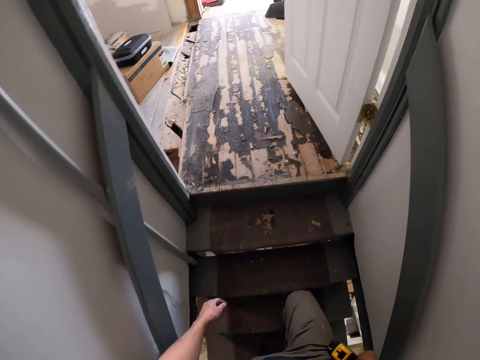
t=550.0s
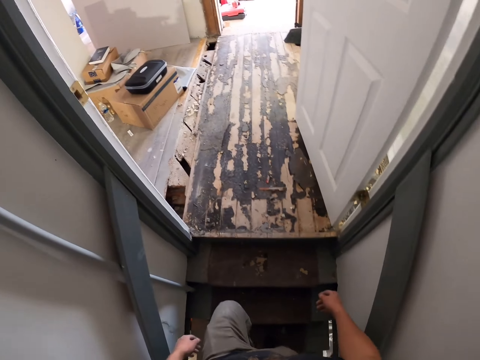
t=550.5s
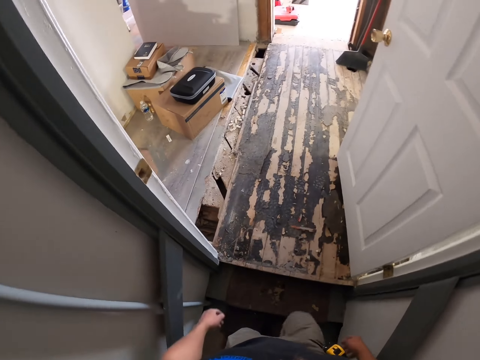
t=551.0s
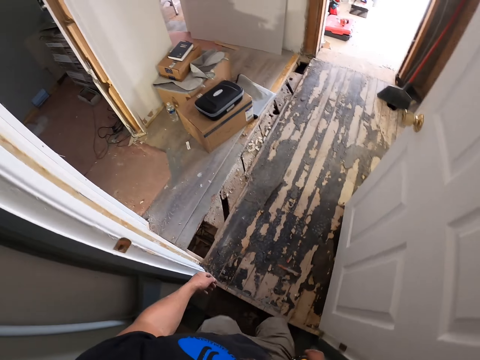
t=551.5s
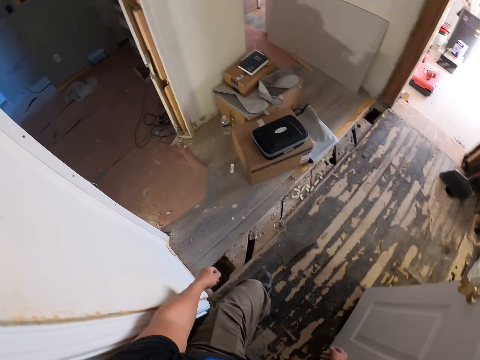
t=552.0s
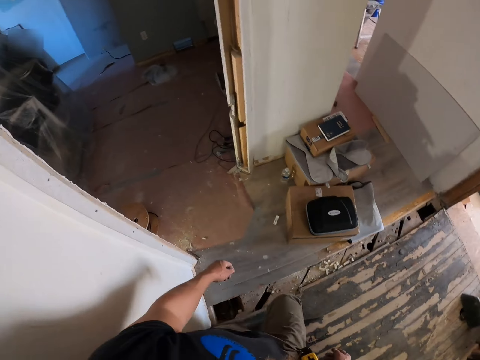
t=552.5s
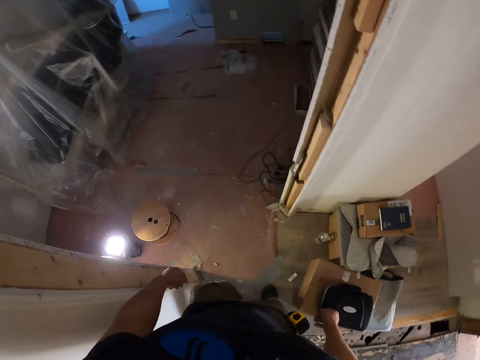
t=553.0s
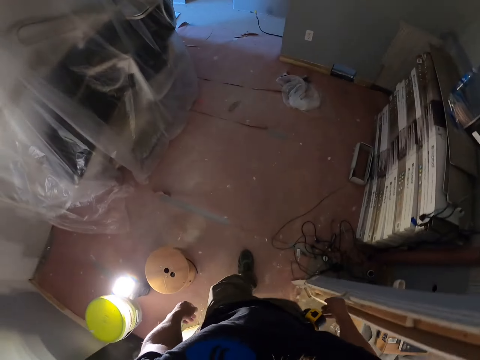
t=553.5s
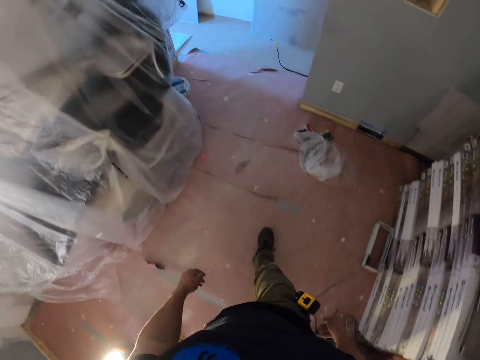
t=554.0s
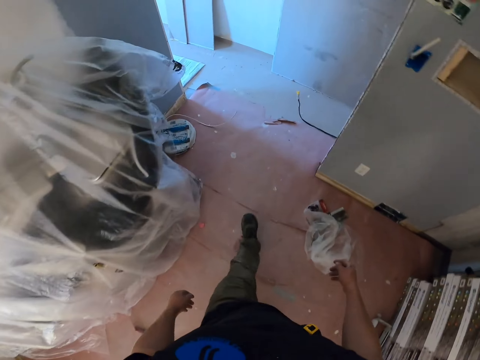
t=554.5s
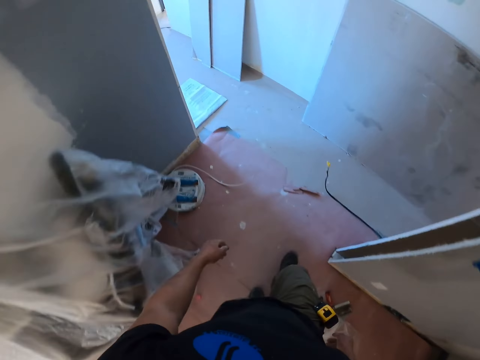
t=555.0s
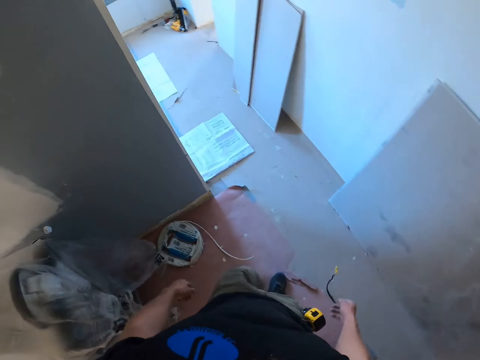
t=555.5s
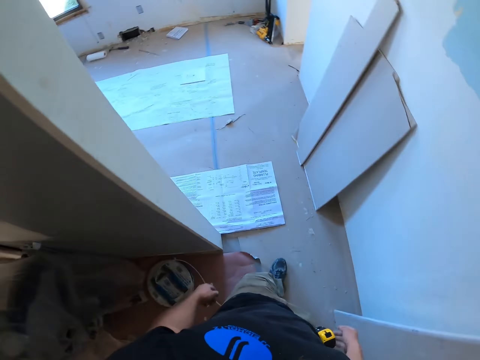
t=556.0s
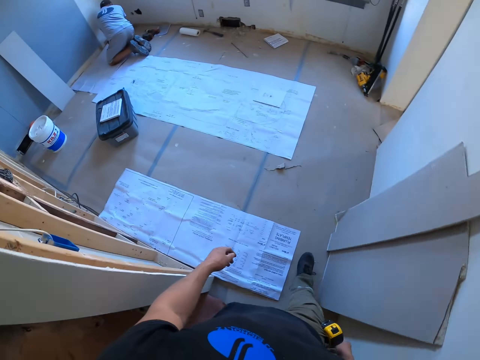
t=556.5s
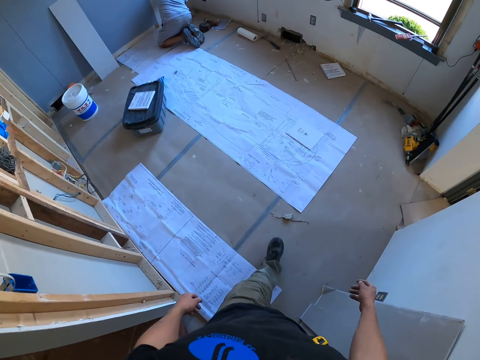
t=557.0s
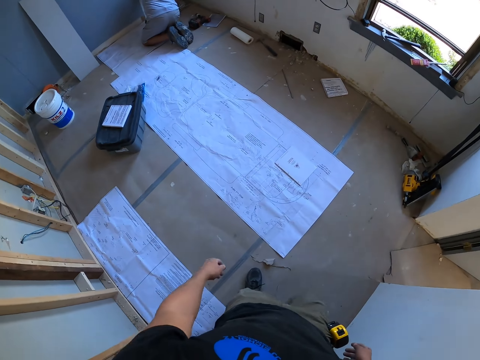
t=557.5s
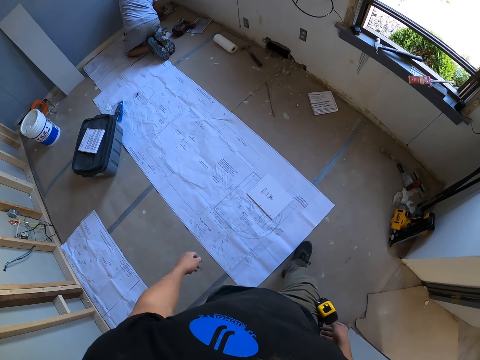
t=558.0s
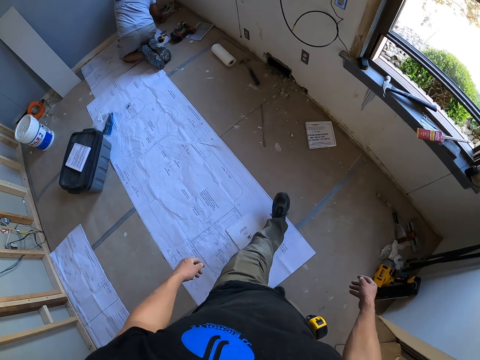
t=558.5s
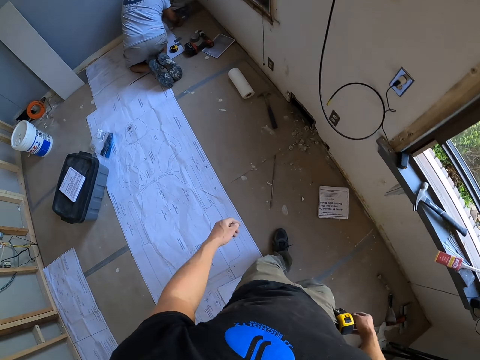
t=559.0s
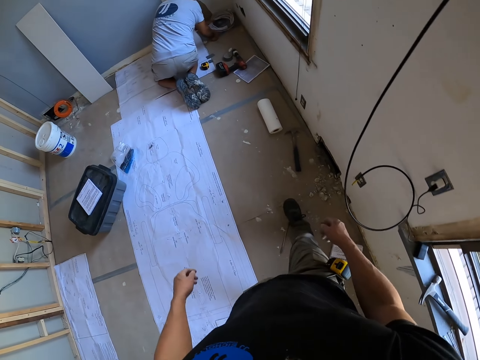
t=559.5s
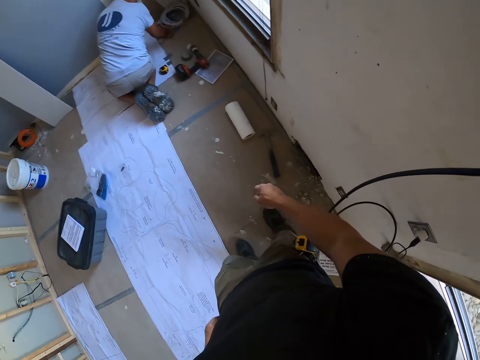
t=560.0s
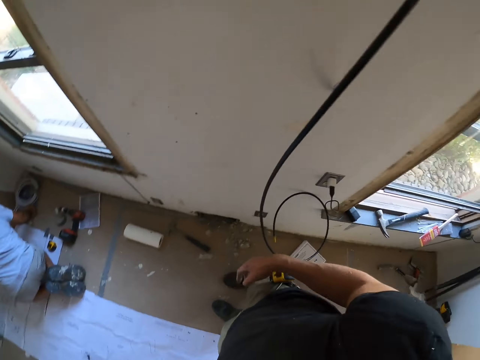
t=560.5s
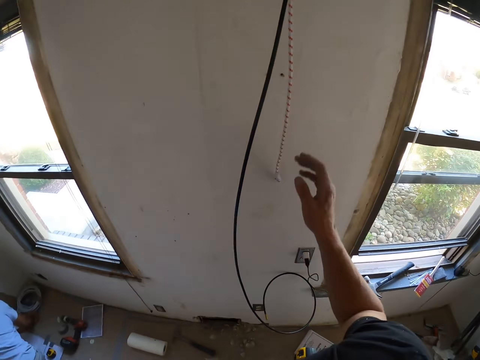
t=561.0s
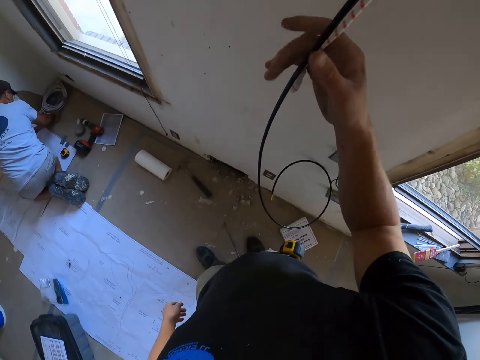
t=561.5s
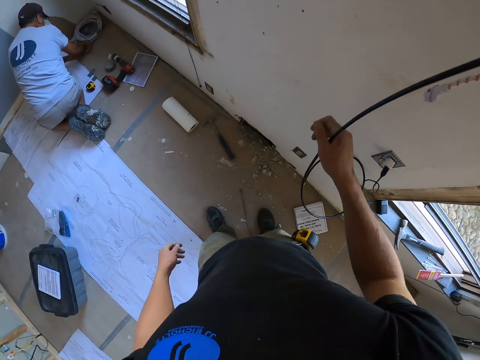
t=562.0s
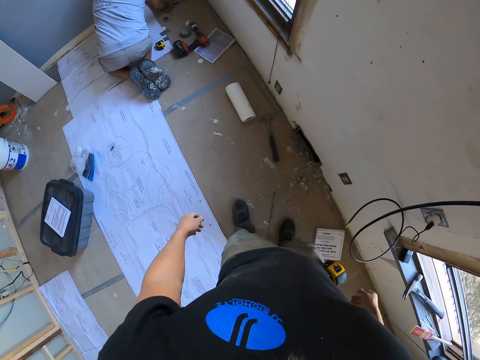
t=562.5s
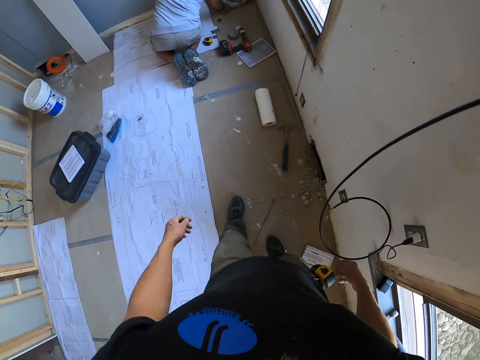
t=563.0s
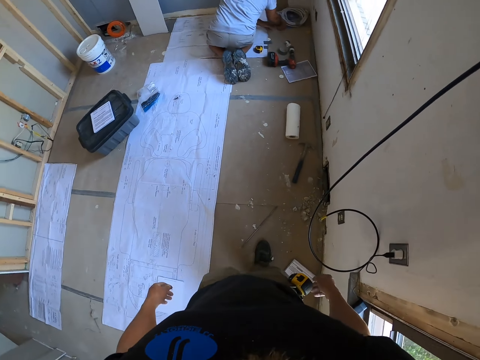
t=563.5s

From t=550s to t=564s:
The camera wearer walks into the other room. They touch the hanging wire on the ceiling. They hold the cables.

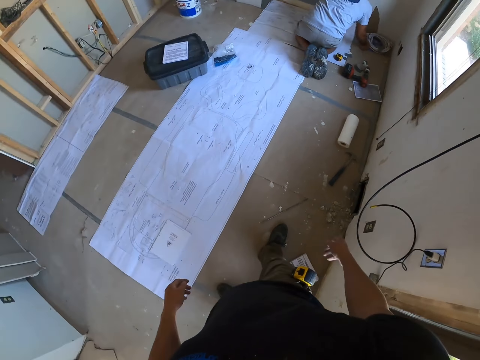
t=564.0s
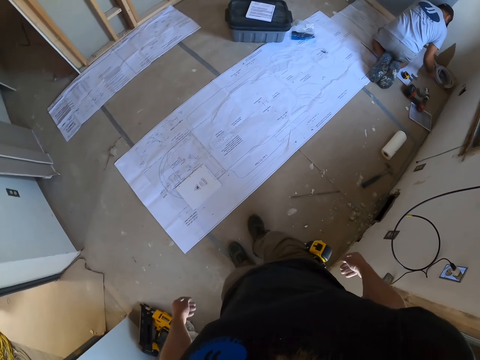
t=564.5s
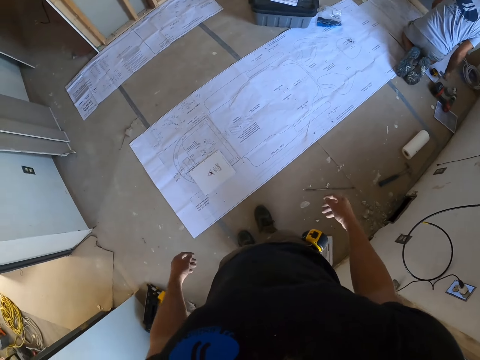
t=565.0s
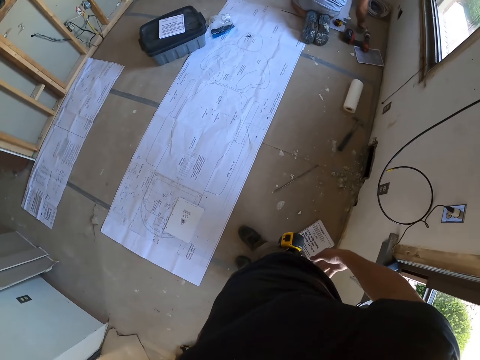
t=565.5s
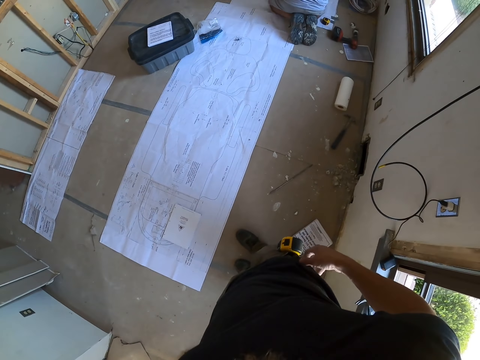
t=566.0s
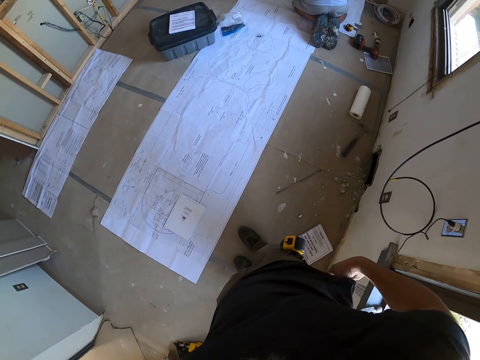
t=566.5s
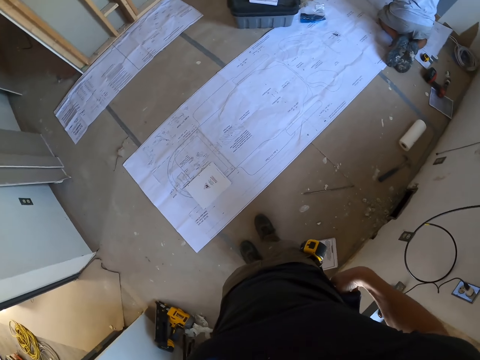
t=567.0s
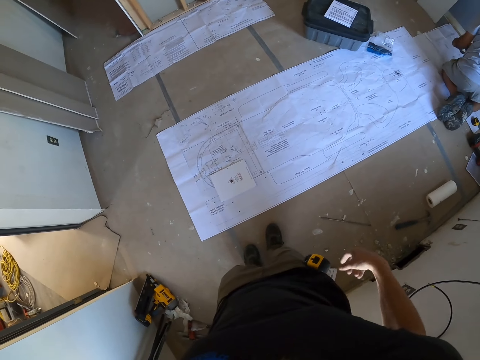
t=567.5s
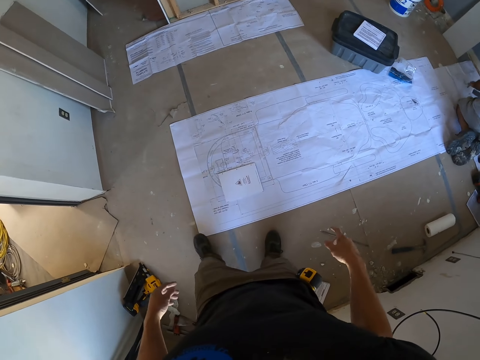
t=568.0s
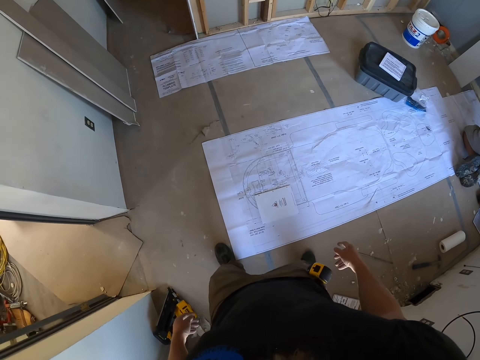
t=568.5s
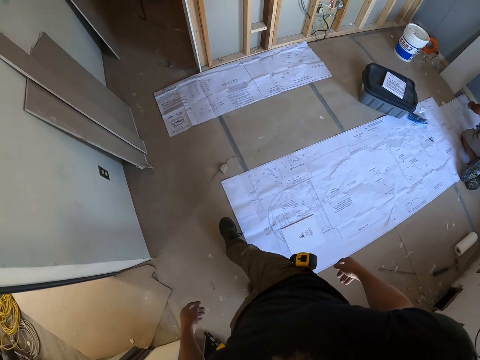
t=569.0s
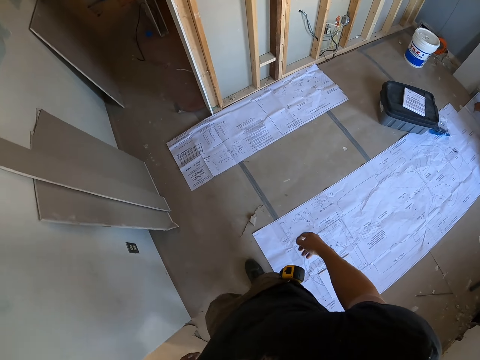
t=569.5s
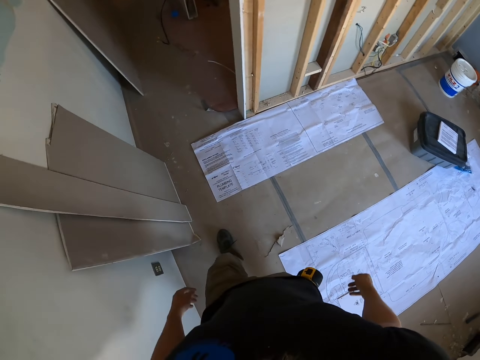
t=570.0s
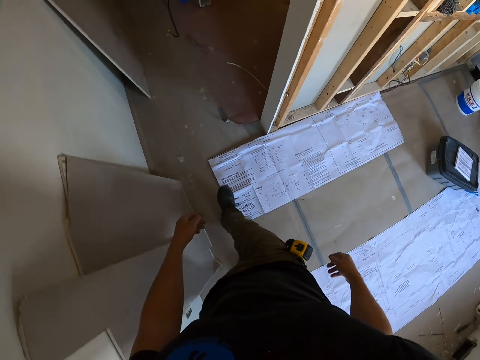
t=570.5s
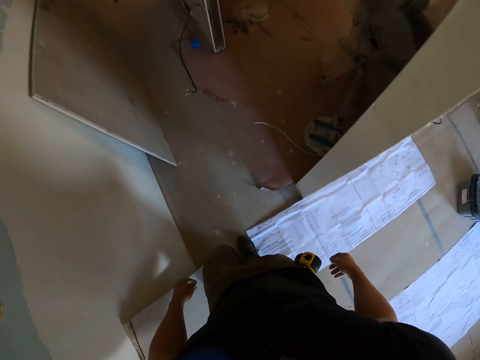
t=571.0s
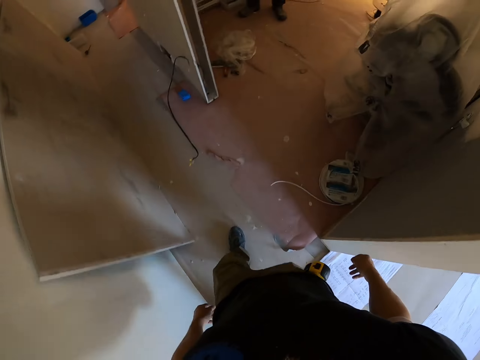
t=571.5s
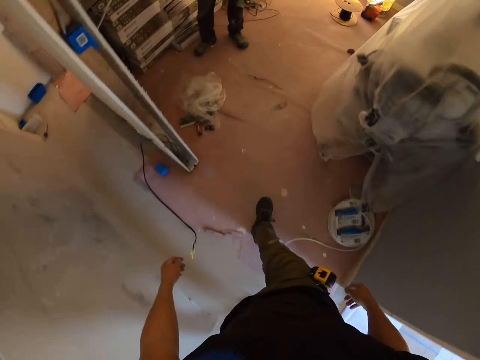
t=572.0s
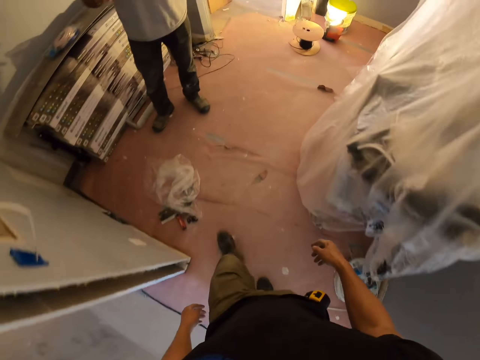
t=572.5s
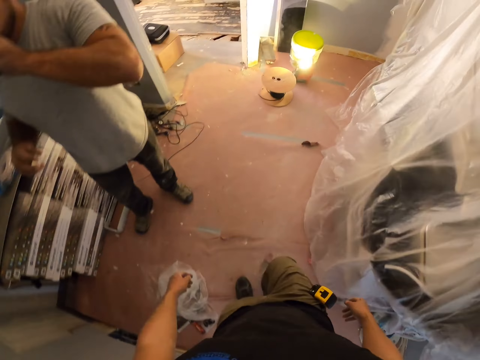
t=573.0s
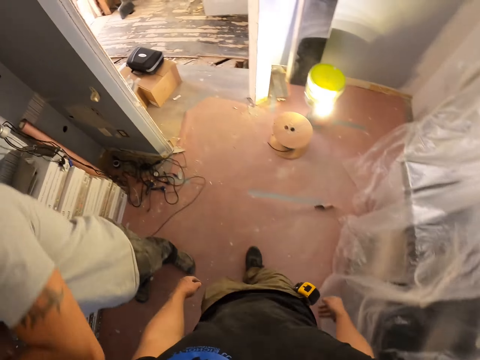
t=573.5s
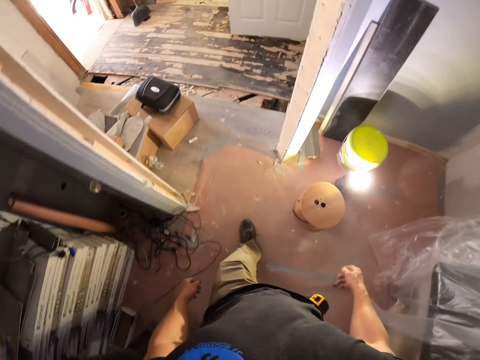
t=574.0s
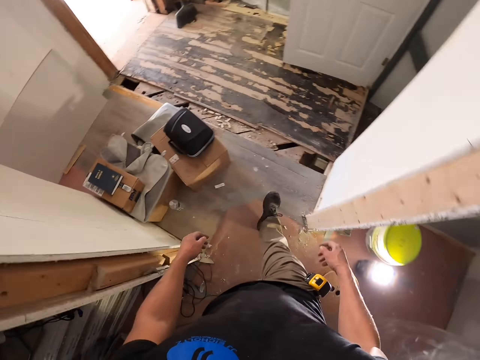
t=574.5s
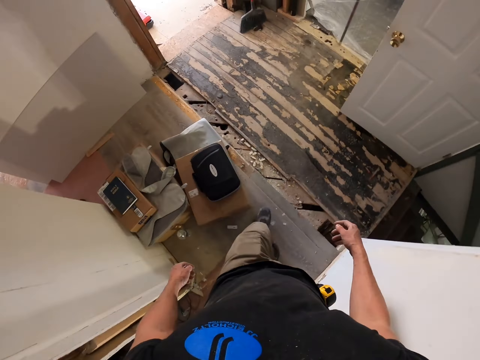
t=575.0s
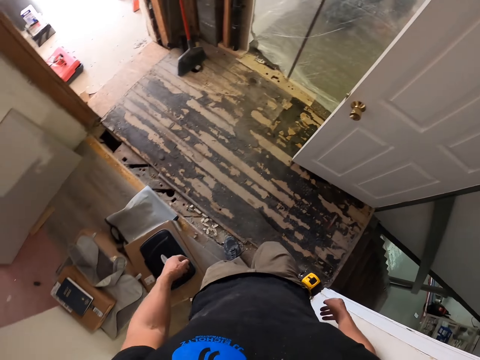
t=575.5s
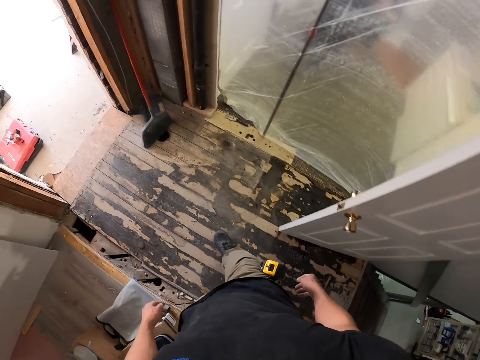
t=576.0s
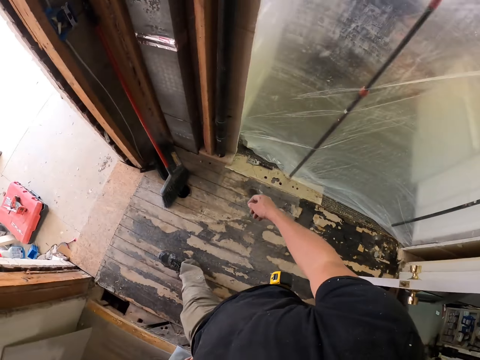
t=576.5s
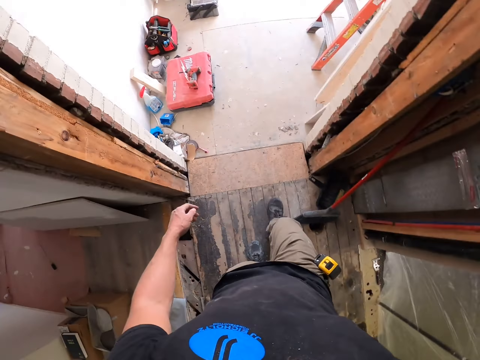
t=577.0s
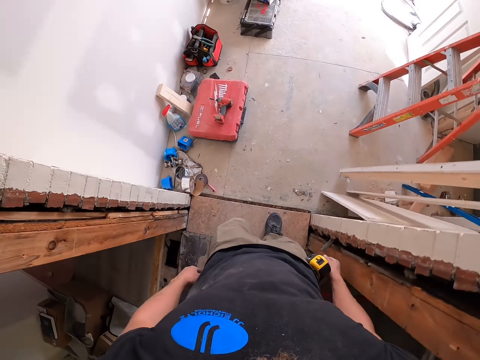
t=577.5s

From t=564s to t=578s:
The camera wearer looks around. He fixes his t-shirt. He walks into the other room. A man drinks water in a bottle. The camera wearer walks to another room.
